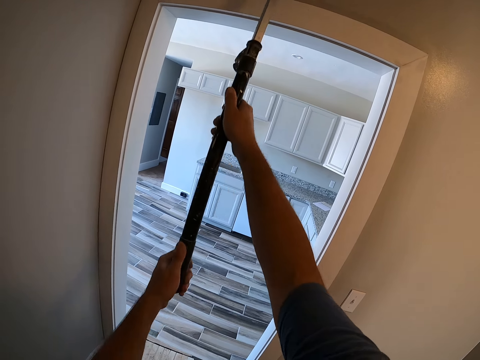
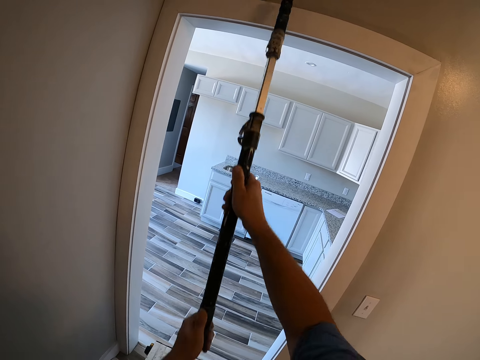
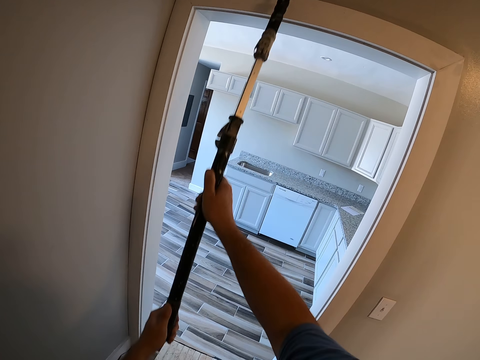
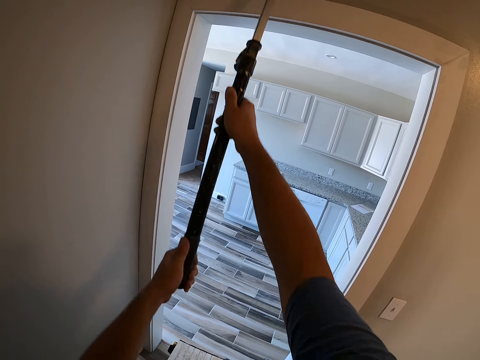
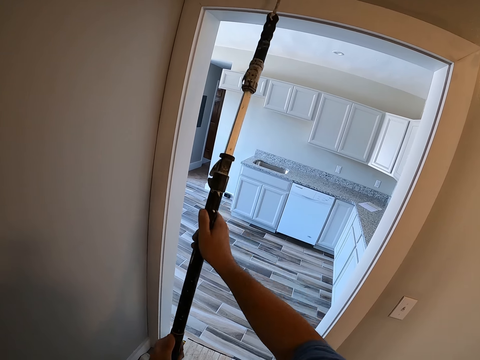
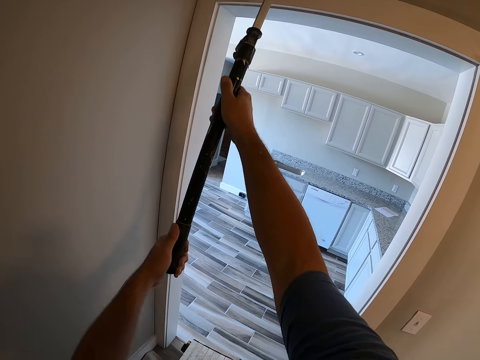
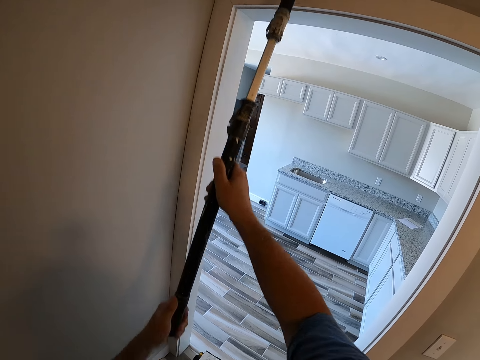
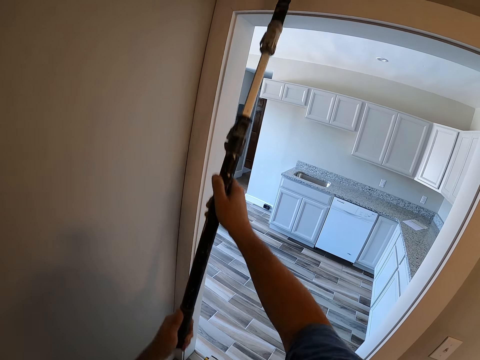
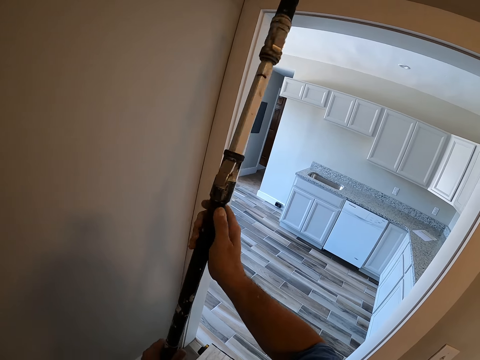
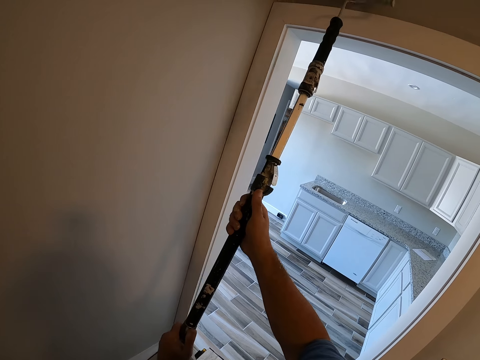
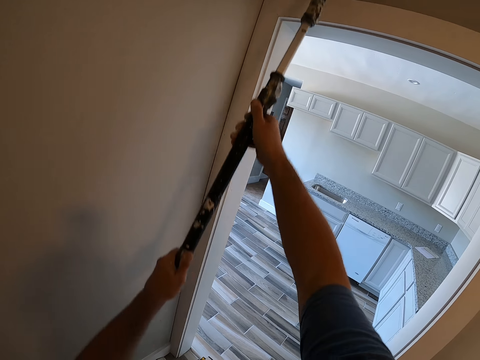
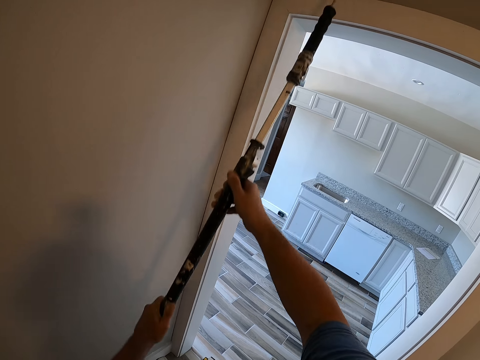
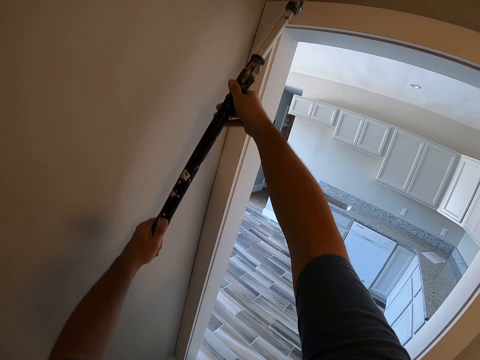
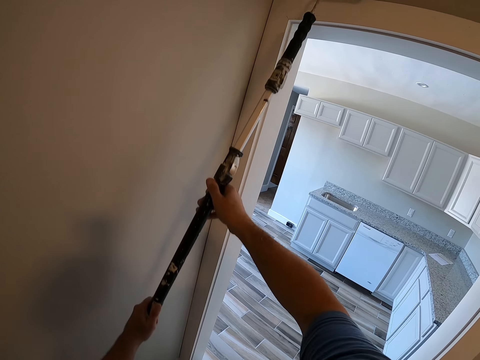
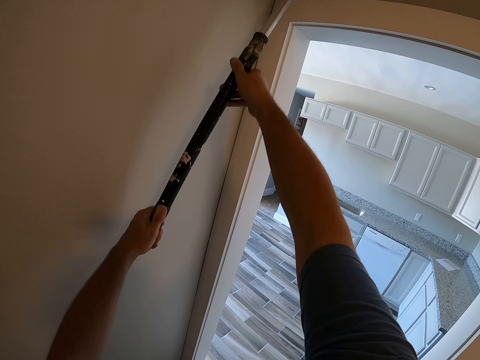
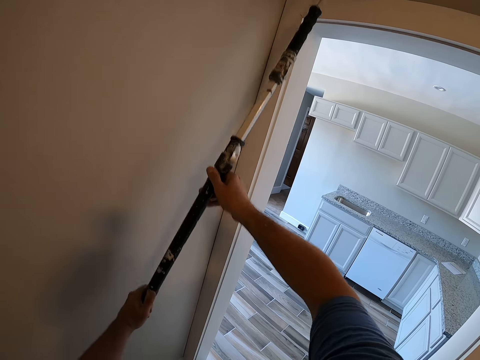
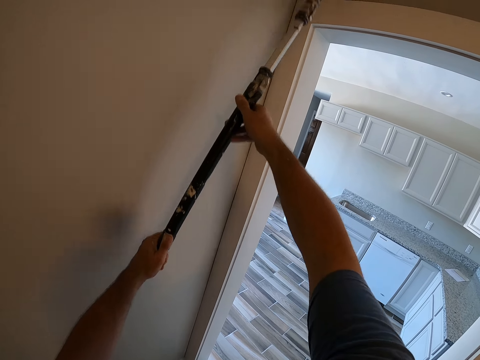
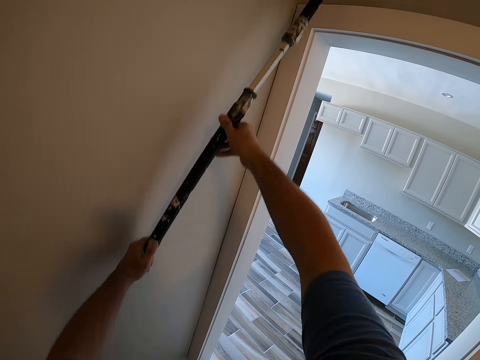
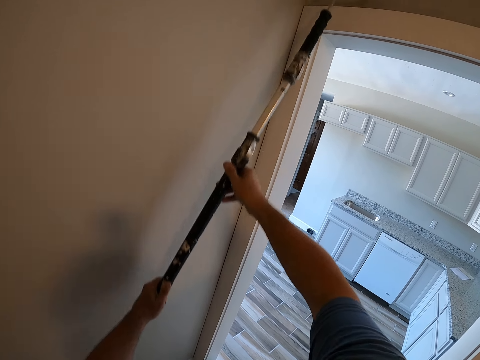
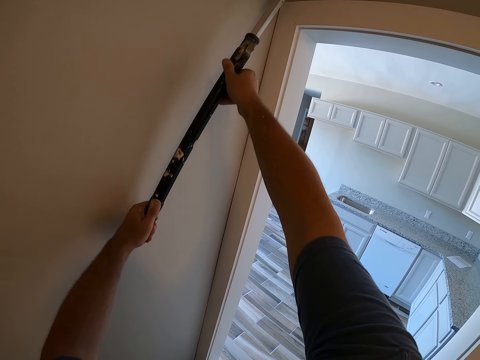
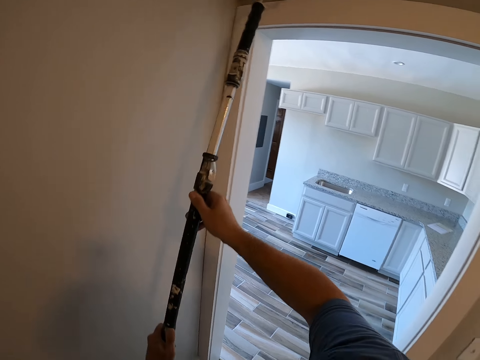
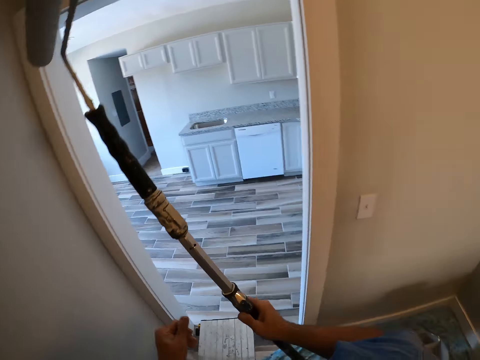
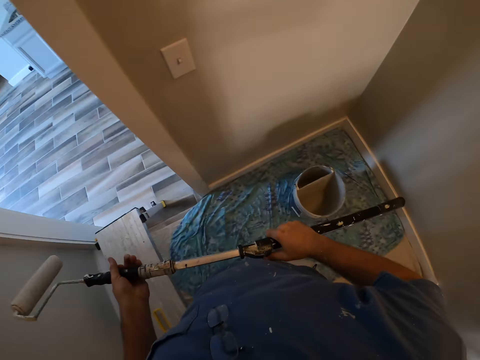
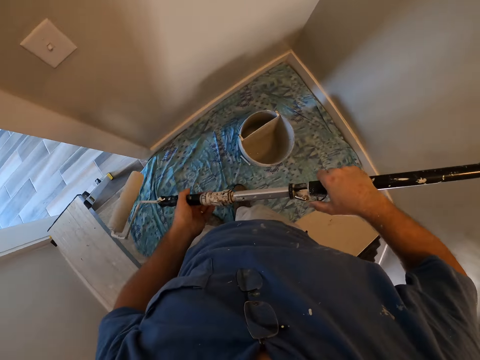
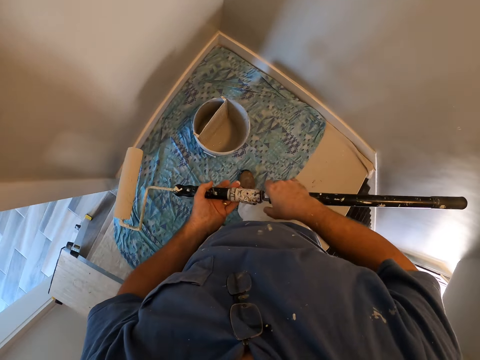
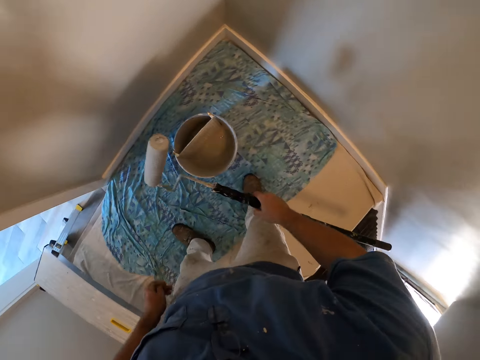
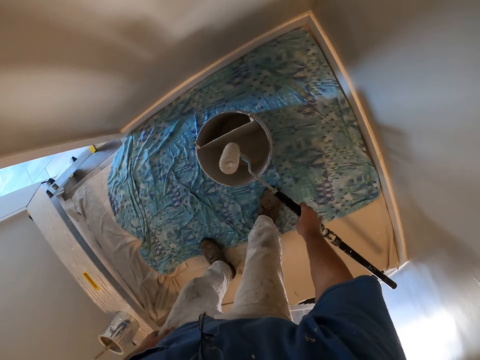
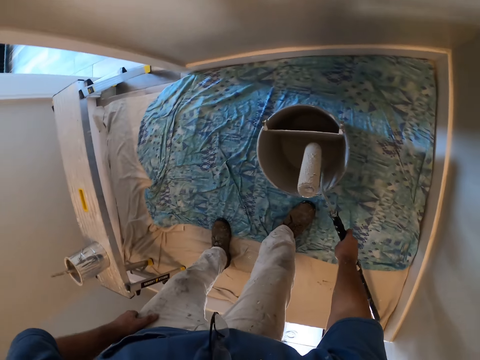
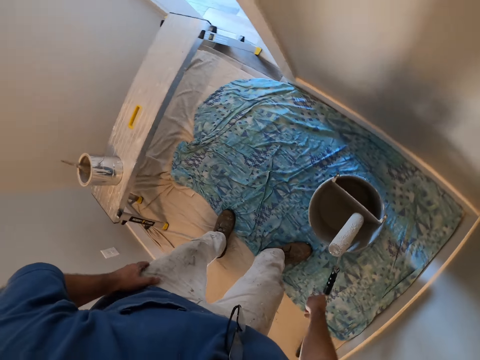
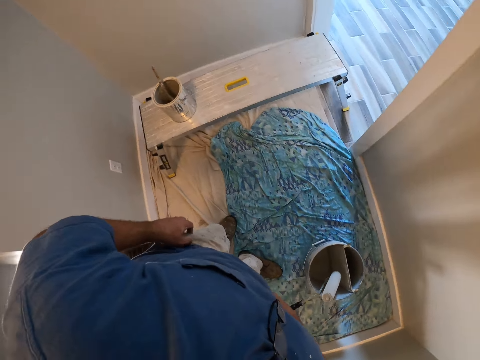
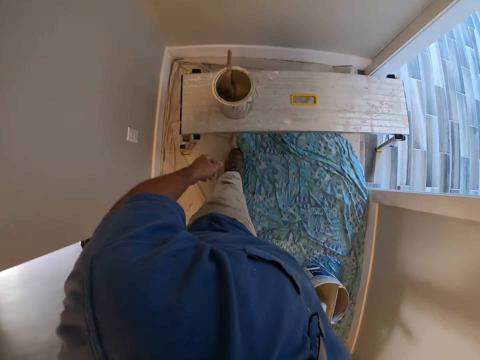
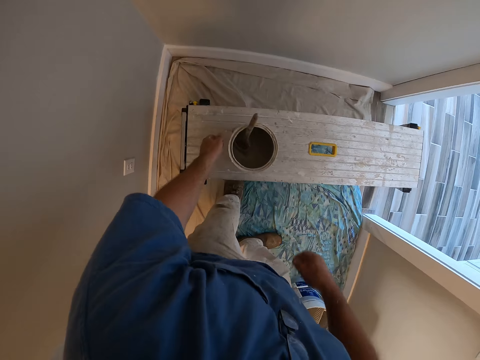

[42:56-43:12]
The camera wearer stops painting the wall. They fold in the paint roller extension. They put down the paint roller on the container with paint.

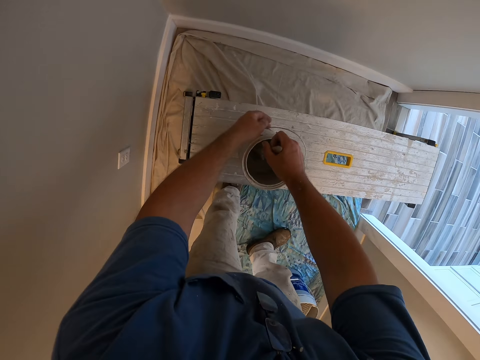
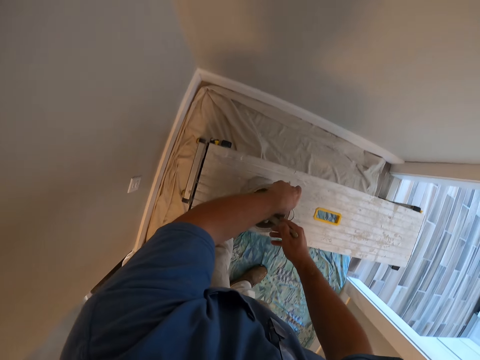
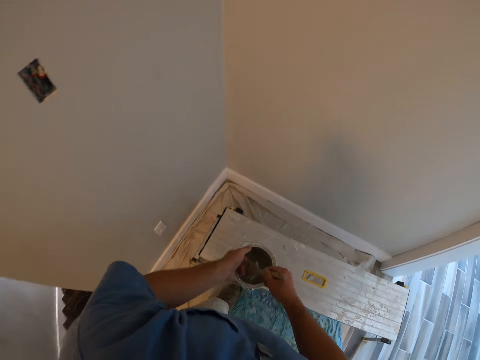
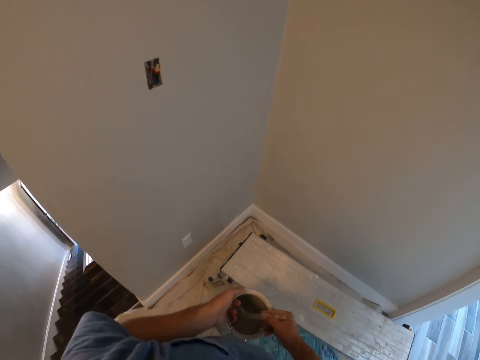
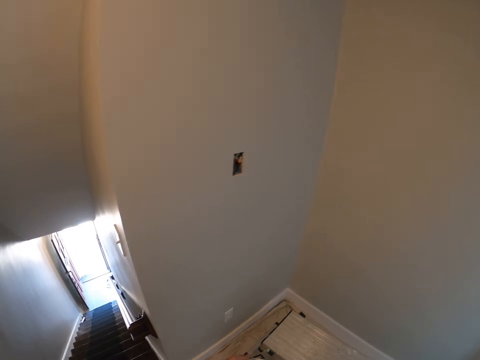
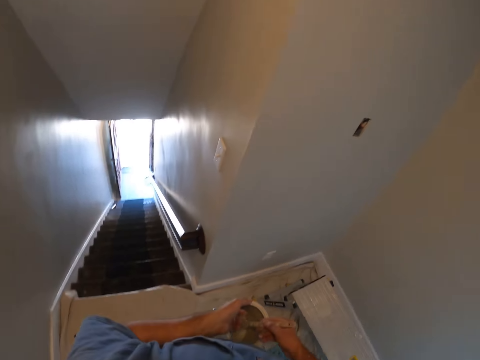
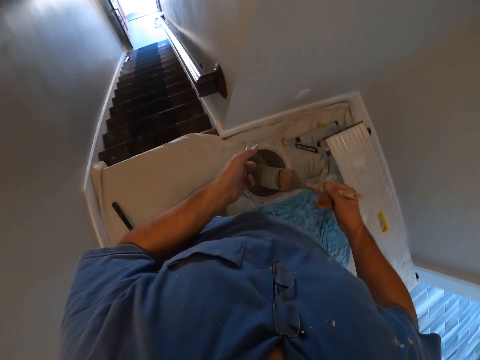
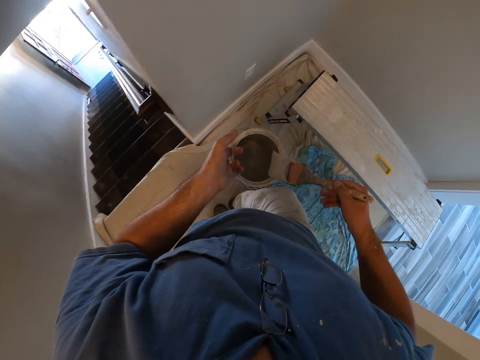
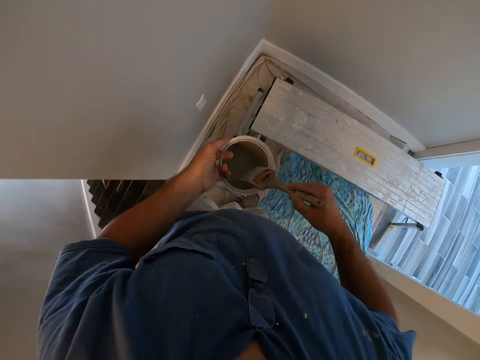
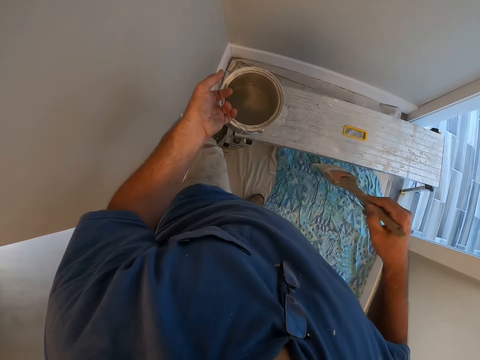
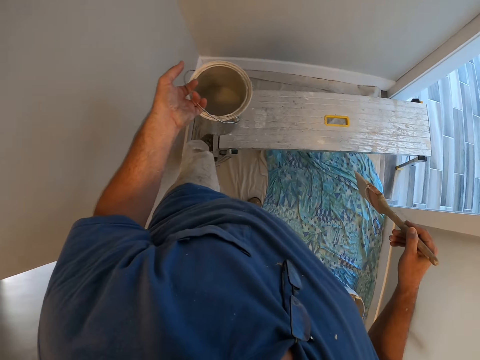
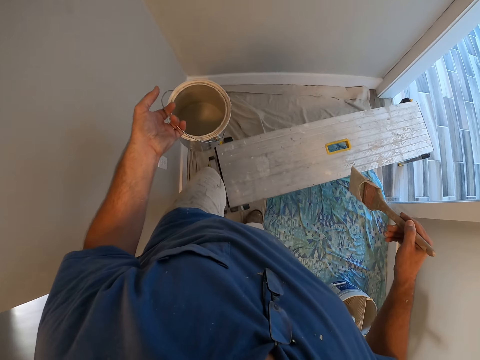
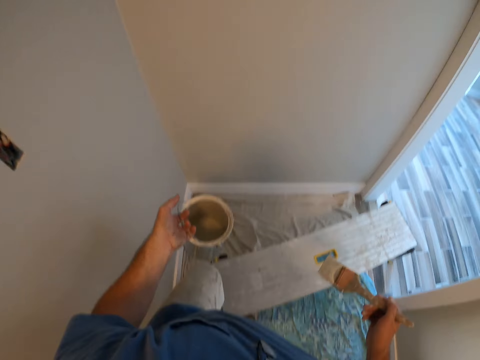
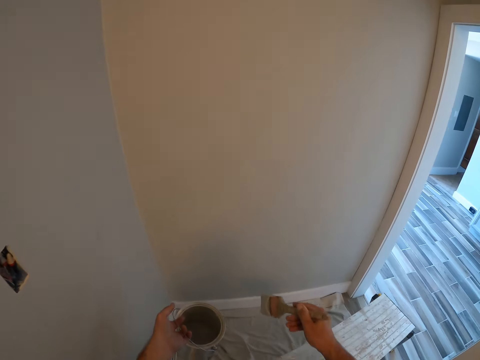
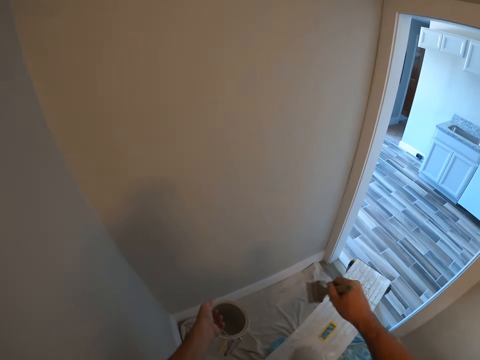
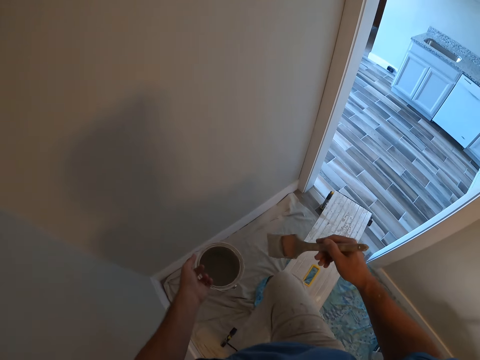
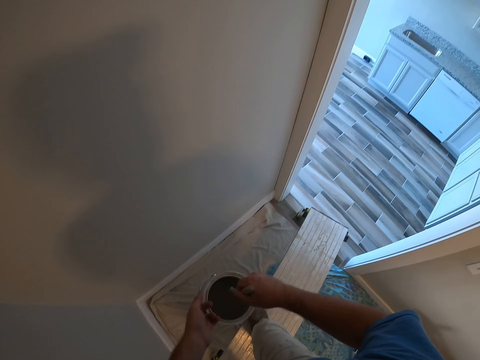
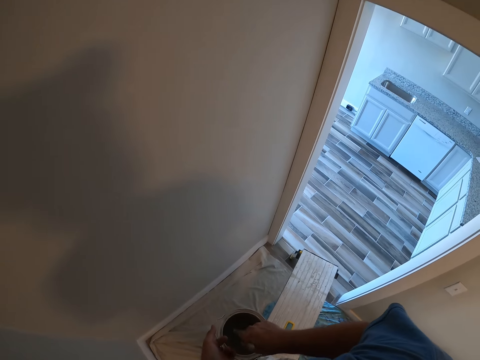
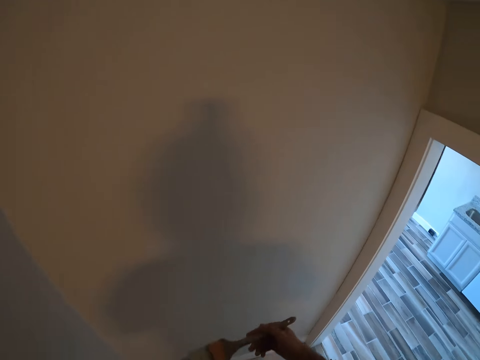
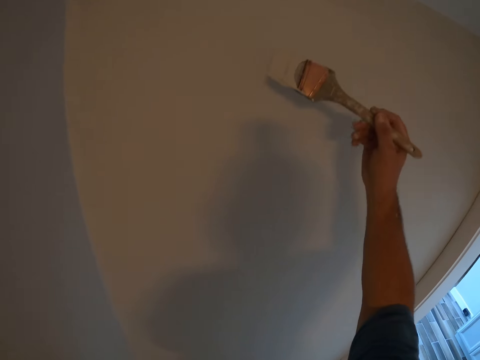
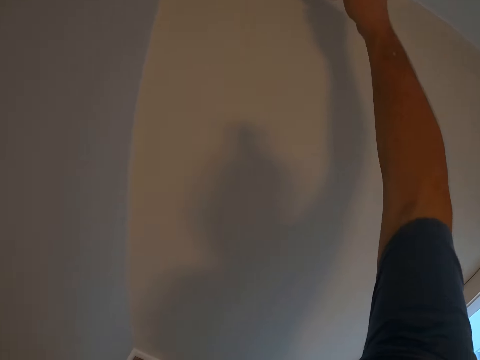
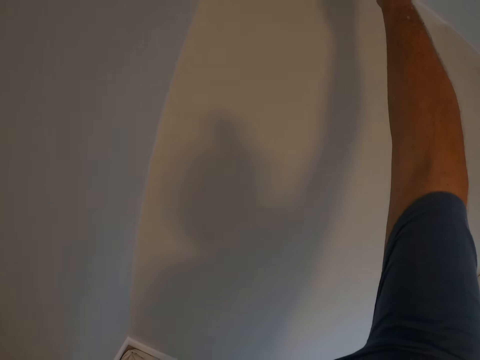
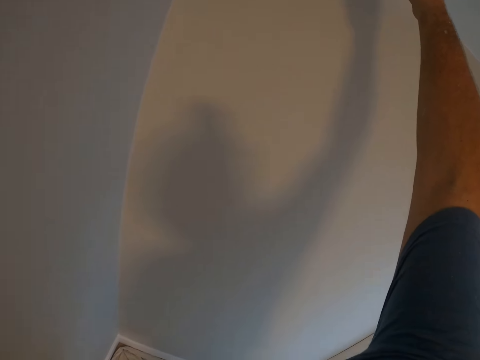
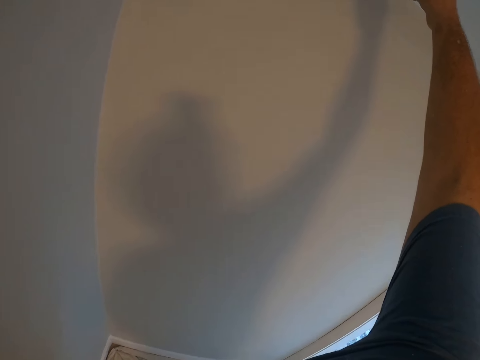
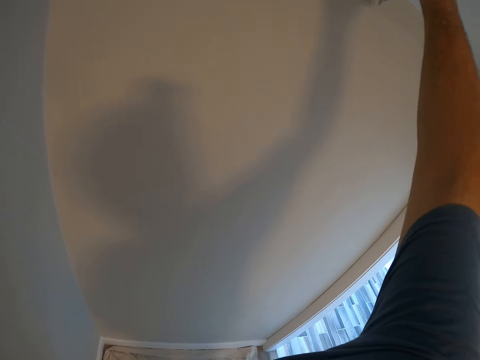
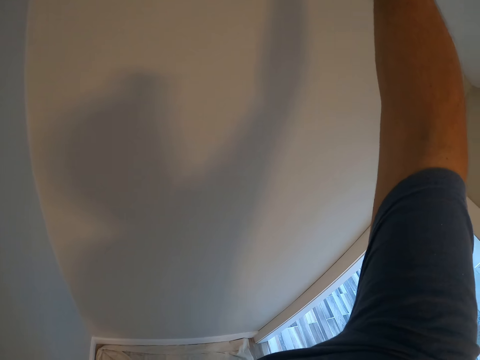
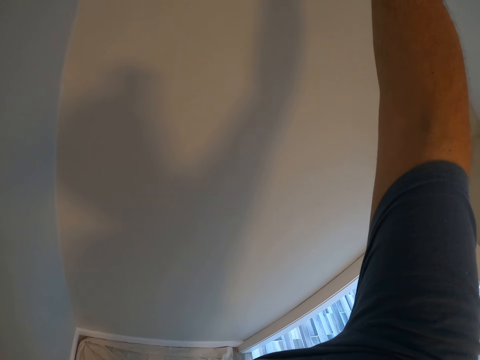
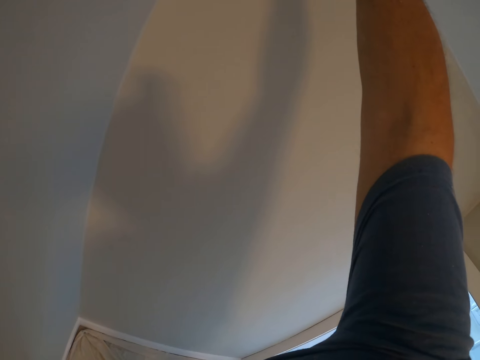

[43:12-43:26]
The camera wearer carries the smaller paint container on the bench. They pick up the container of paint with the paint brush inside. They take out the paint brush from the container with paint. They reduce the paint on the paint brush. They adjust the placement of a bench. They climb on top of the bench. They dip the paint brush in the container with paint. They take out the paint brush from the container with paint. They paint the wall with the paint brush.
